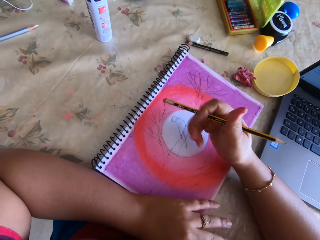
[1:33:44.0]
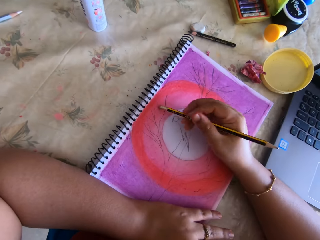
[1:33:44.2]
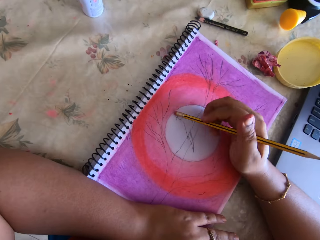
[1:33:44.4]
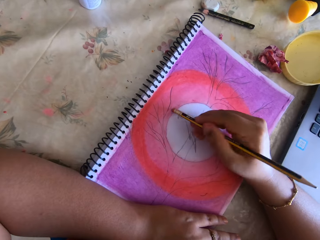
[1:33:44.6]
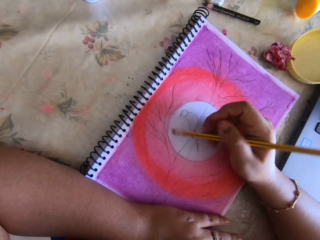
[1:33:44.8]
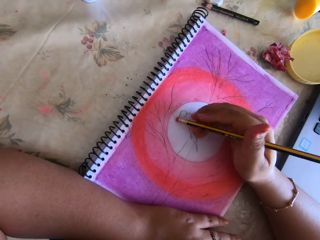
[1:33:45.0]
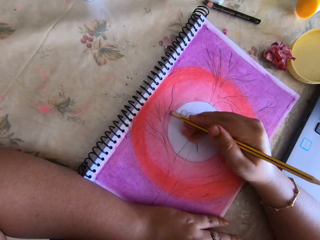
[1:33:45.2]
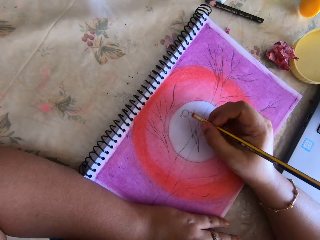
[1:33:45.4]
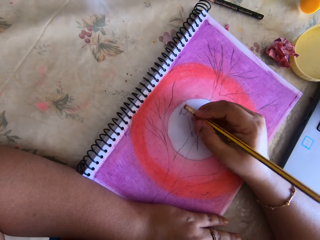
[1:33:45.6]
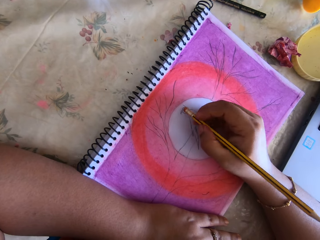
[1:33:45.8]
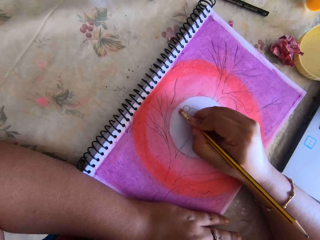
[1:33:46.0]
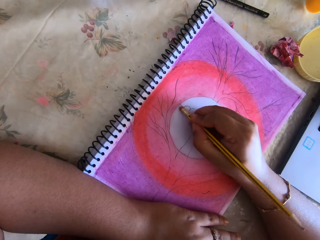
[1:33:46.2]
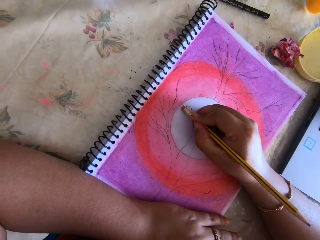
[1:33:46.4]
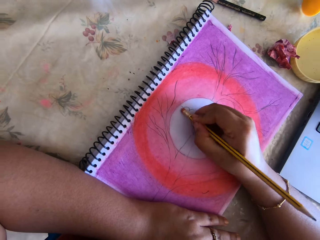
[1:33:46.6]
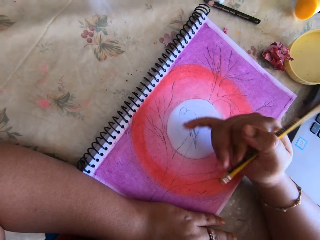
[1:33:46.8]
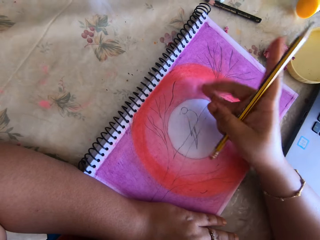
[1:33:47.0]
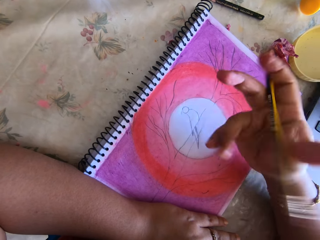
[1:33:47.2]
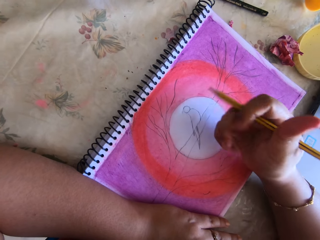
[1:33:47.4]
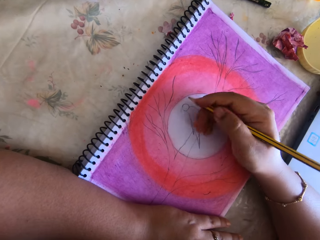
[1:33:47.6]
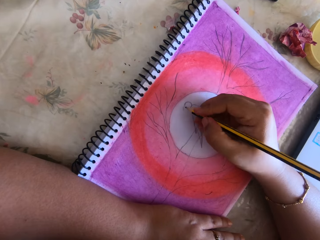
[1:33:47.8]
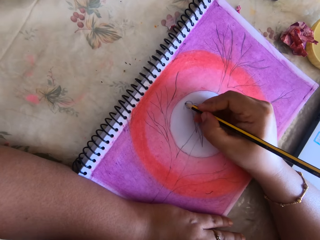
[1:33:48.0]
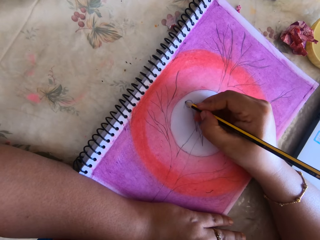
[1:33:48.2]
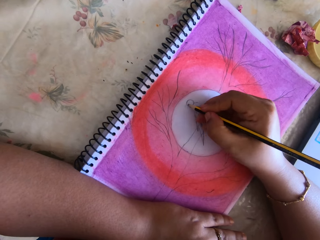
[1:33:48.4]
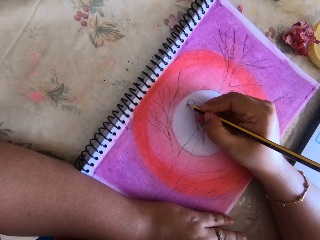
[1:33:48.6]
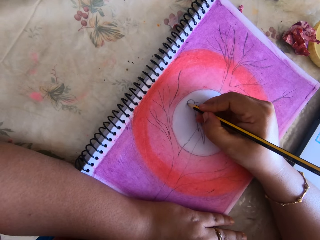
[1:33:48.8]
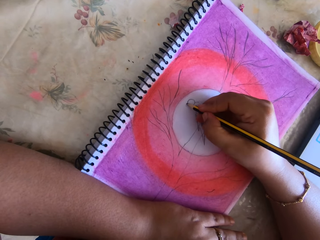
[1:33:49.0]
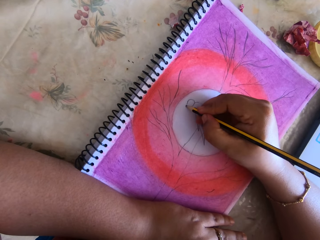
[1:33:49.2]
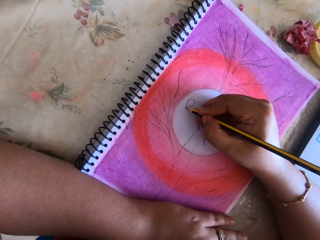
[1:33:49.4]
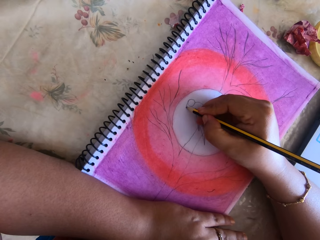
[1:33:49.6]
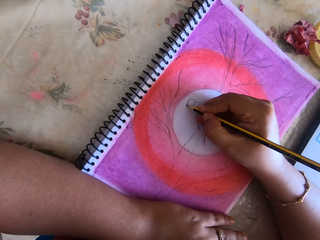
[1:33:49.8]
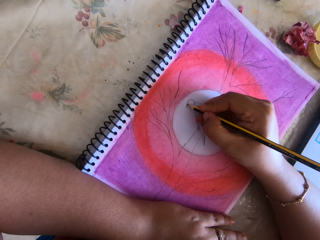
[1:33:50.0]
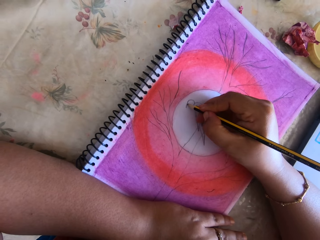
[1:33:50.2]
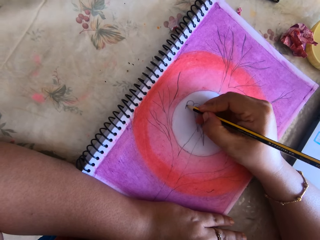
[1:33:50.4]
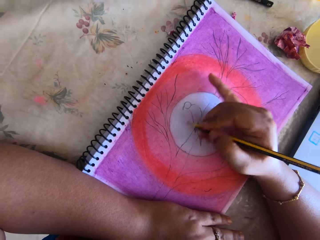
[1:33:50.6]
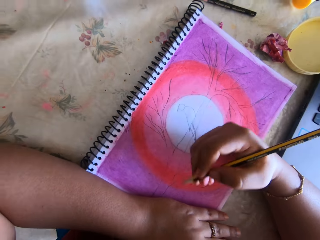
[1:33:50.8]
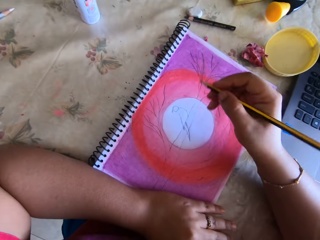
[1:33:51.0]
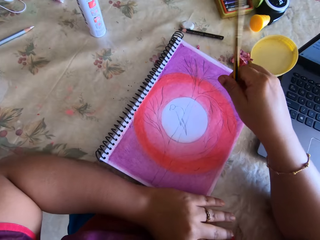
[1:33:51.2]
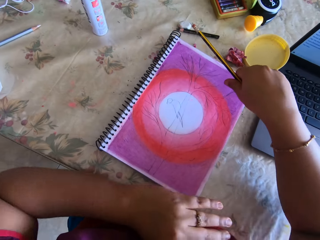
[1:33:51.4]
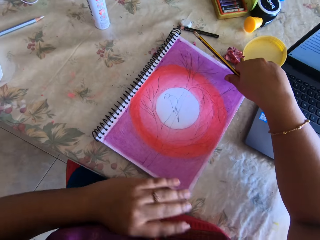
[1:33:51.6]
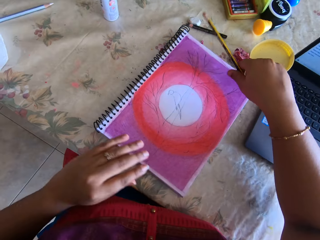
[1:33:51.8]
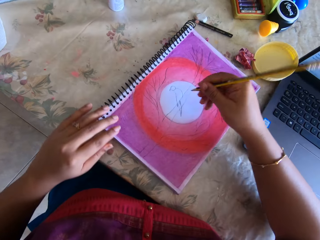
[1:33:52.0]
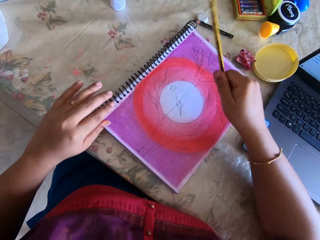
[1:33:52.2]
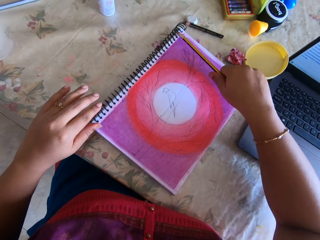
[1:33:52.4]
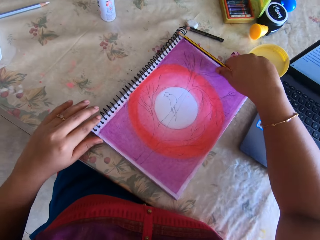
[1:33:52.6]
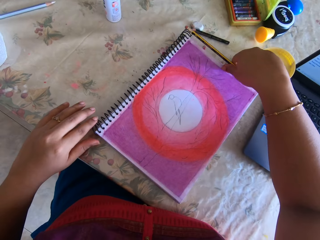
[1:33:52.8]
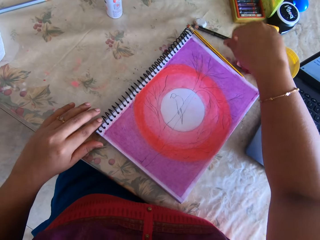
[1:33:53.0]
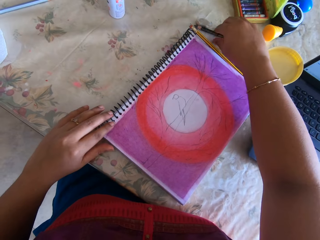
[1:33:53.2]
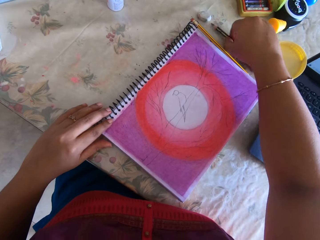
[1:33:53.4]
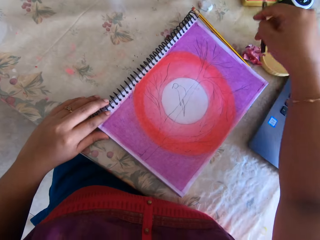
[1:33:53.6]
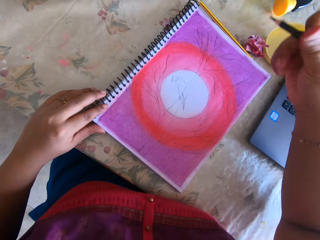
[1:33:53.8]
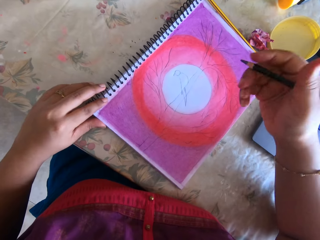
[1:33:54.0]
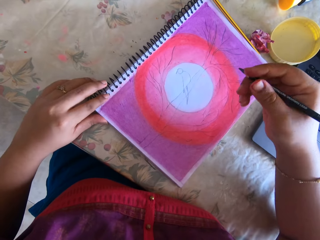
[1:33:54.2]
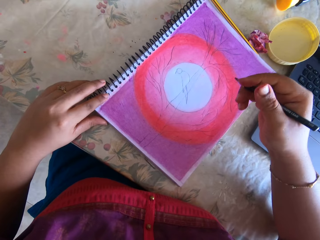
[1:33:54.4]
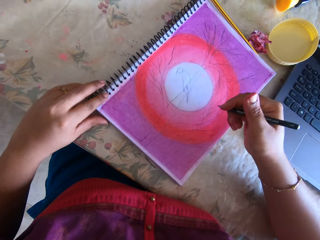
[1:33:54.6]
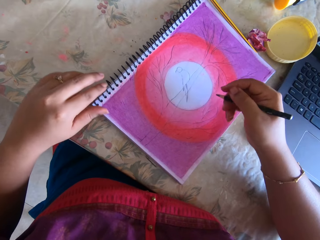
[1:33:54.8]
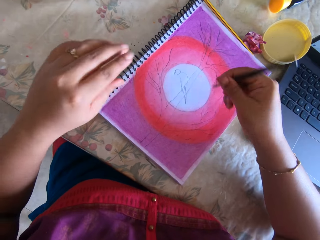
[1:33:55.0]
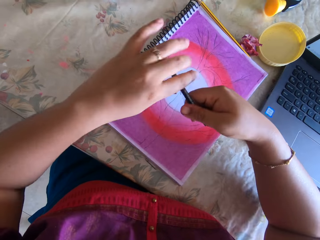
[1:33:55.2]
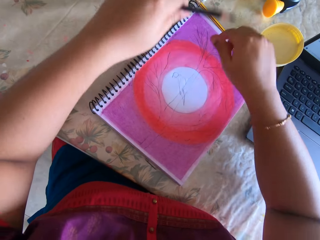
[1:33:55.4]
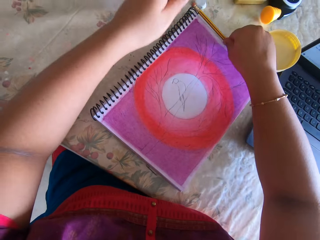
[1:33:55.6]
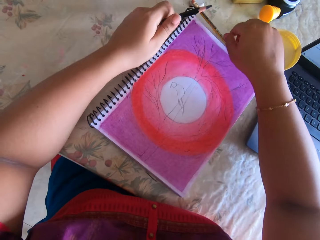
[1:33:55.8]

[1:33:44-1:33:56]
A person raises a hand up. The camera wearer rubs a picture. They draw the picture. The person writes. The camera wearer puts down a pencil. They pick up another pencil.

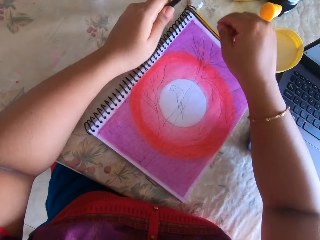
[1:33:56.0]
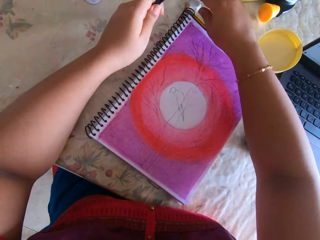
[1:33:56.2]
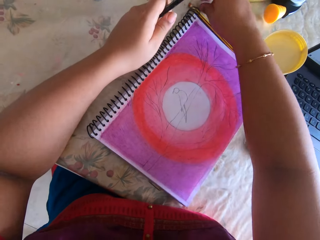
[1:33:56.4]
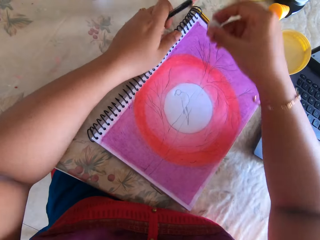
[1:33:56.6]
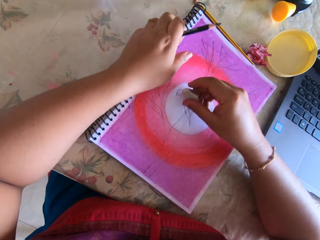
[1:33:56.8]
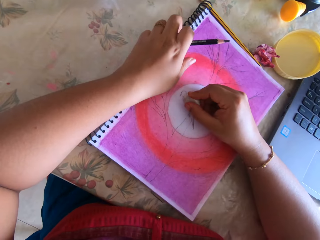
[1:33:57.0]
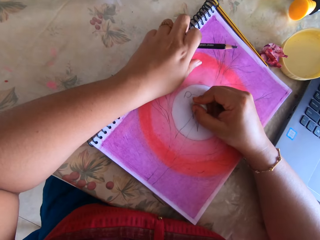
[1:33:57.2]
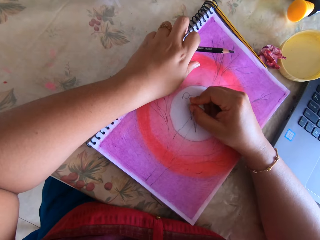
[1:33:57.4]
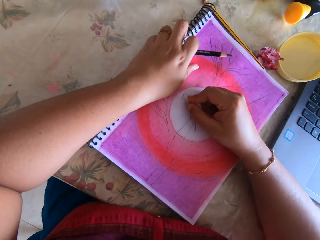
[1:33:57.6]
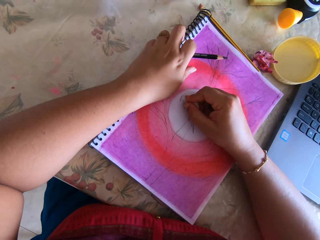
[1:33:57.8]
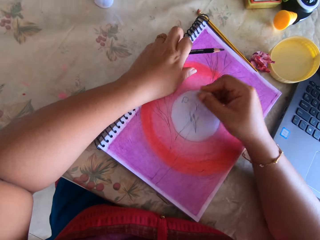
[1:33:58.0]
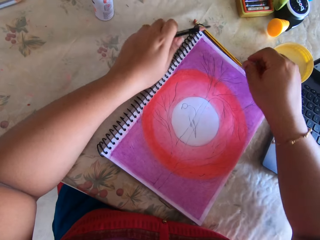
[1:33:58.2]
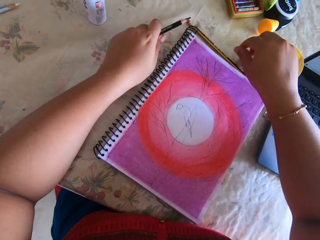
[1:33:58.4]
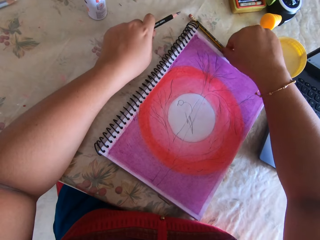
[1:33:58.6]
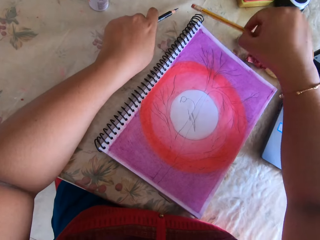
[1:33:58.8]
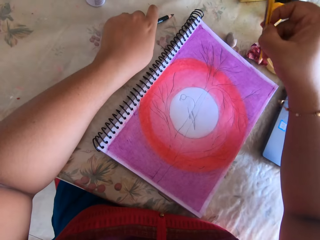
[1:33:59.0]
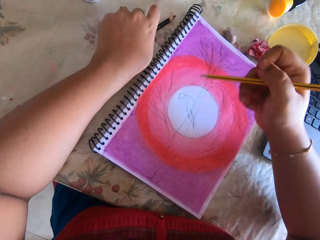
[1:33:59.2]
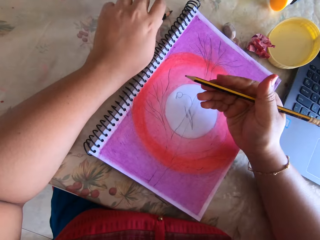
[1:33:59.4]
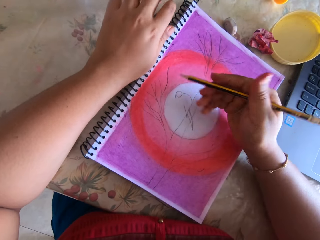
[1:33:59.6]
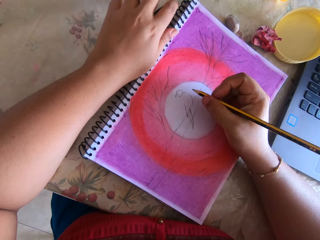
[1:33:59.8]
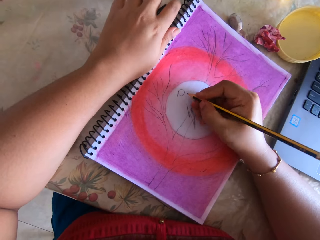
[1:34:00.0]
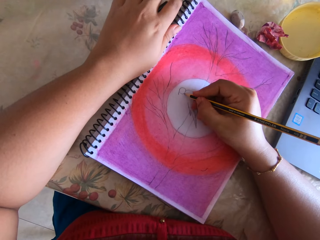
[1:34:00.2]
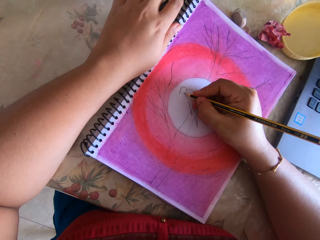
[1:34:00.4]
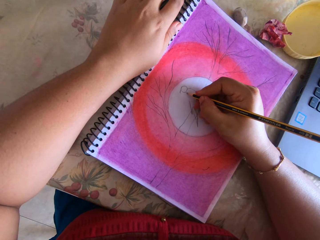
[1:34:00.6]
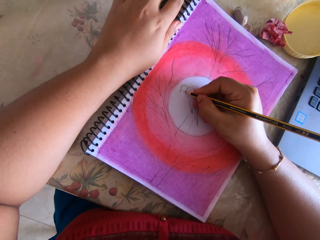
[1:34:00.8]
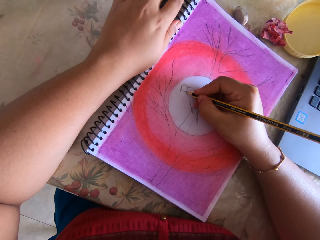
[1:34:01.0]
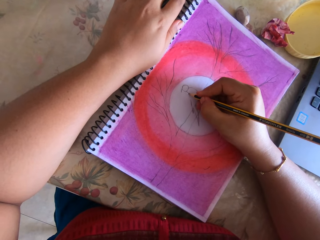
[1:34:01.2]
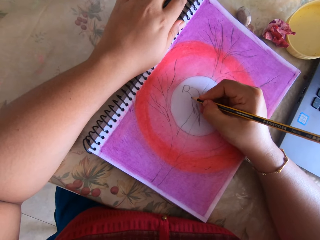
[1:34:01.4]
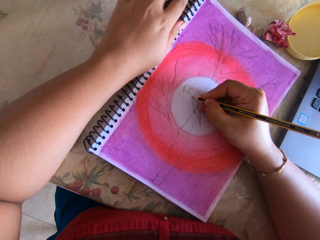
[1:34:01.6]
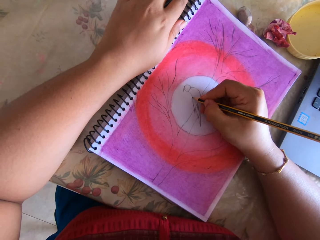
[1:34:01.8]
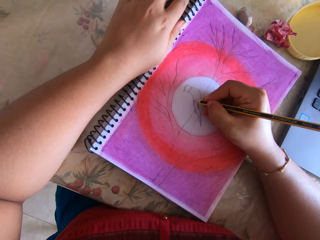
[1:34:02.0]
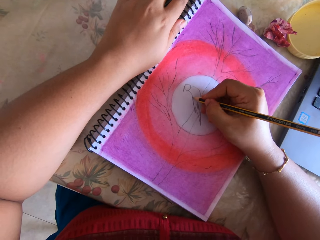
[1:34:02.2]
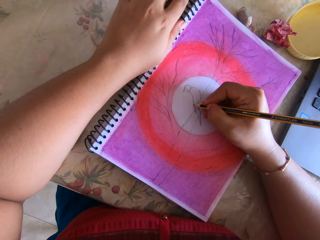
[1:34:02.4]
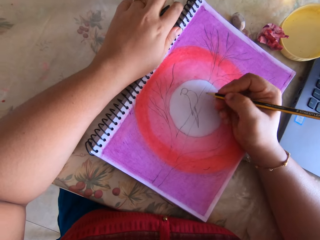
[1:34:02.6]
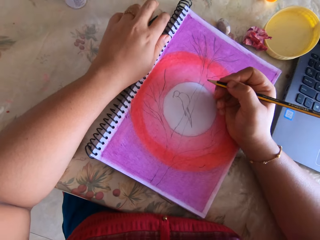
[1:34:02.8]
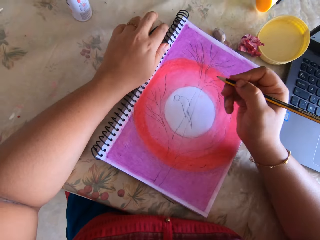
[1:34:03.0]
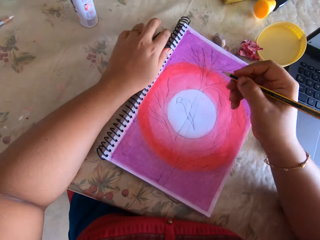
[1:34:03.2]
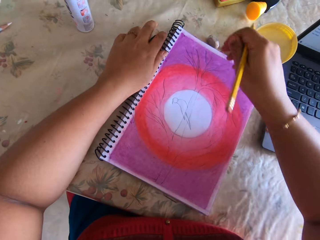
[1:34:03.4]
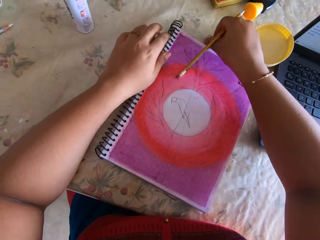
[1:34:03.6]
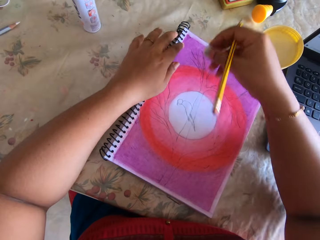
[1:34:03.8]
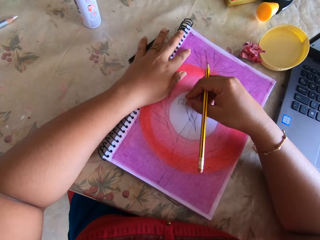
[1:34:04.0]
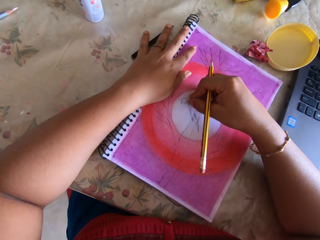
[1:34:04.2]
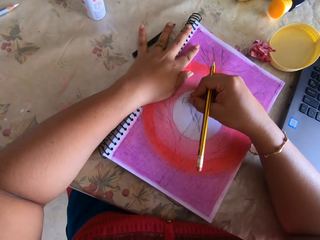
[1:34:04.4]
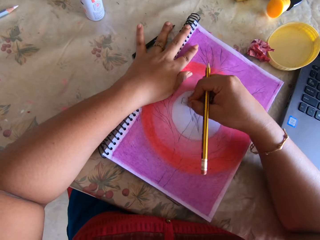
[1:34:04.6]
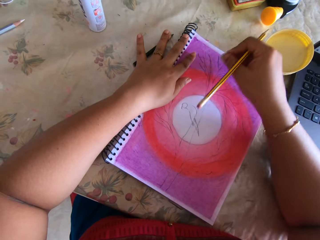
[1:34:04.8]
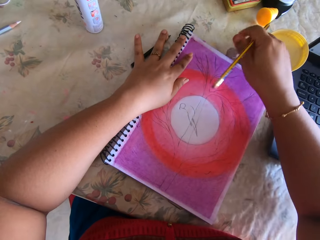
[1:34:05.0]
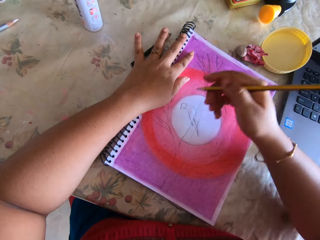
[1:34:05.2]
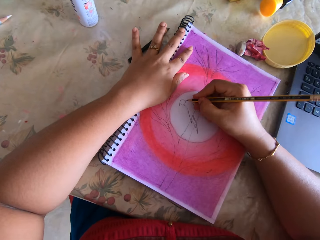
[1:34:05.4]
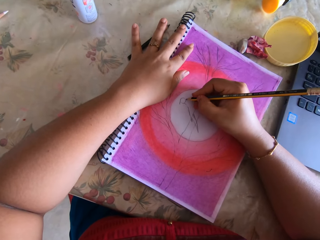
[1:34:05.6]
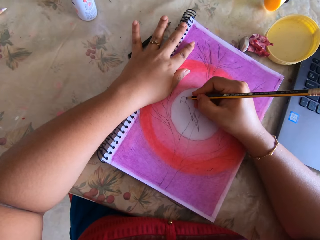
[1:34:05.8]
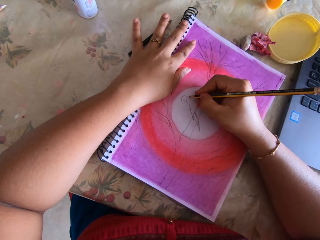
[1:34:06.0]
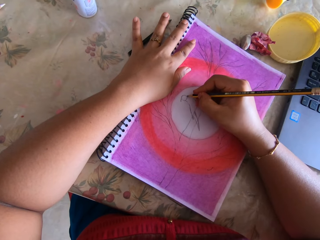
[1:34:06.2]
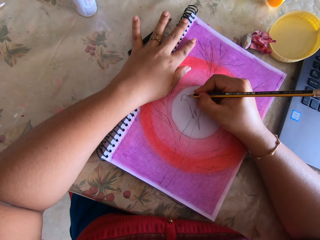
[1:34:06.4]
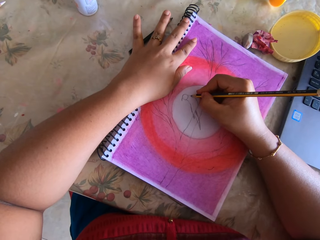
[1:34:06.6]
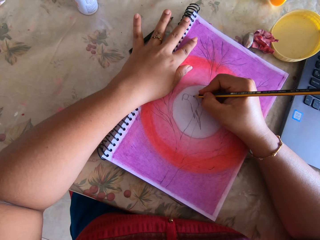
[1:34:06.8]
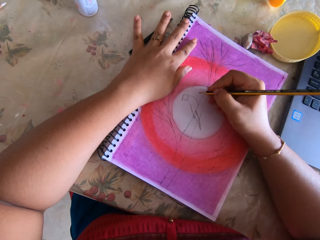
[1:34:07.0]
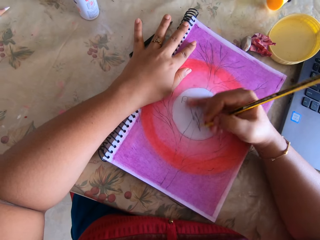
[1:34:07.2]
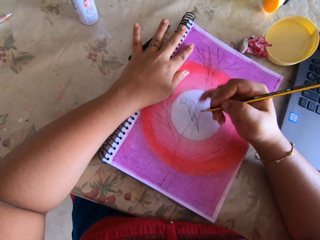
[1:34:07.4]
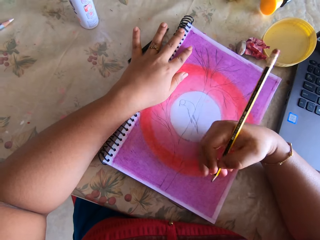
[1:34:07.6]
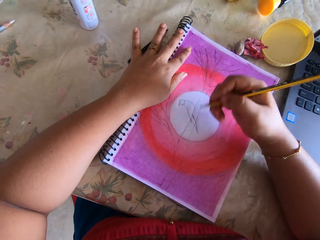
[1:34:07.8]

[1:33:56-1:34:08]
The camera wearer picks an eraser. They rub a picture. They pick up a pencil. They draw the picture. They pick the eraser. They draw the picture.
